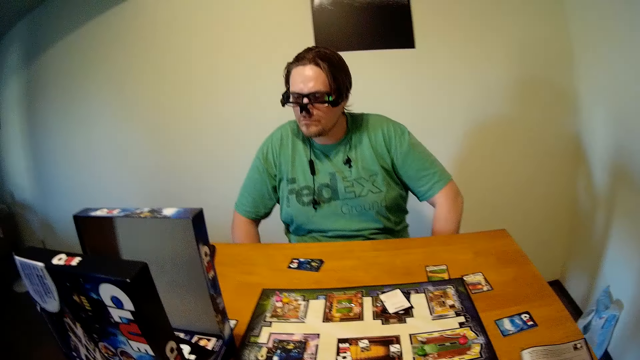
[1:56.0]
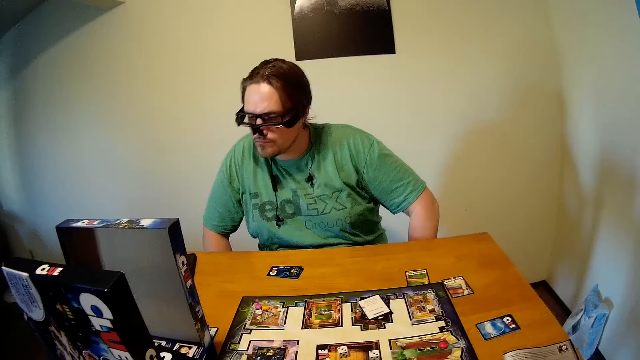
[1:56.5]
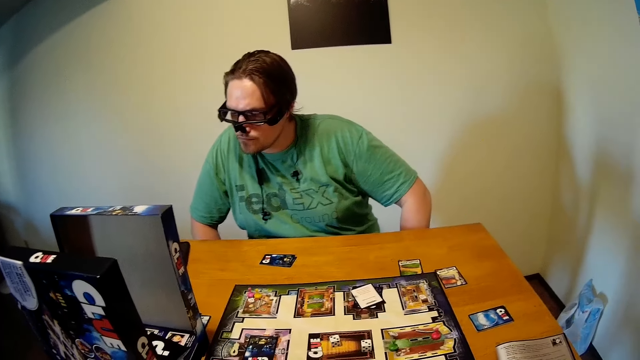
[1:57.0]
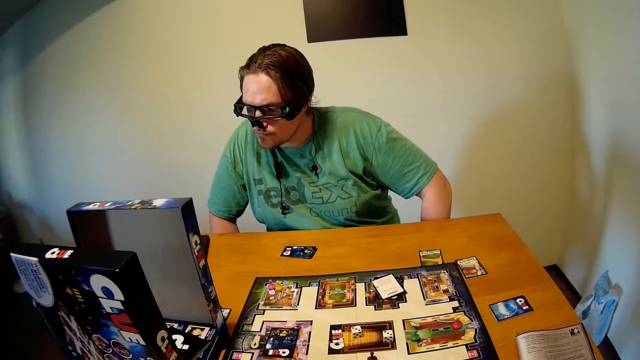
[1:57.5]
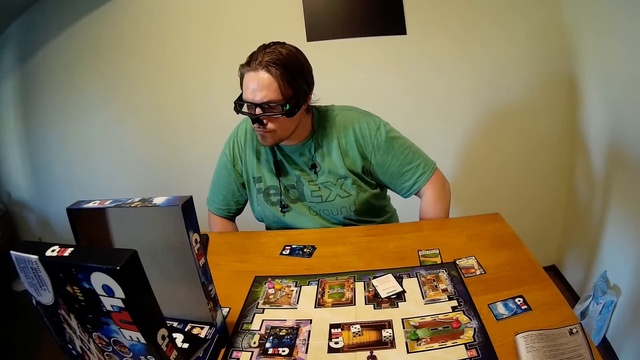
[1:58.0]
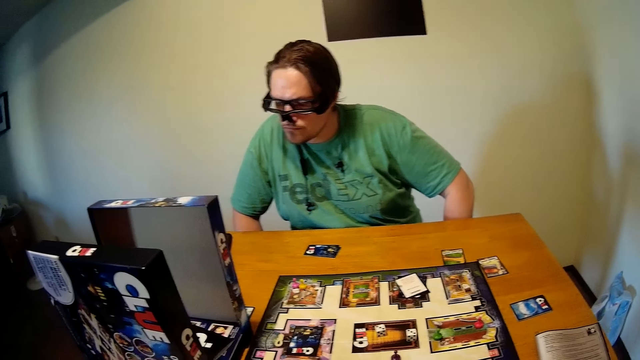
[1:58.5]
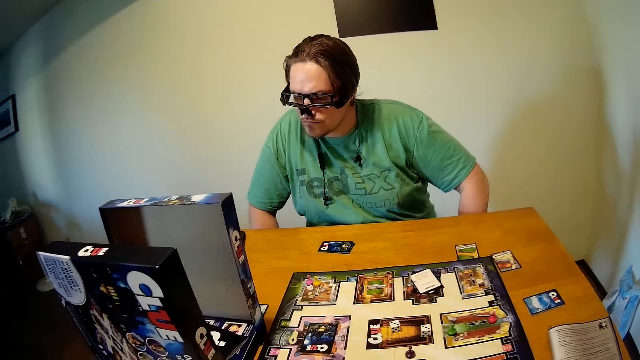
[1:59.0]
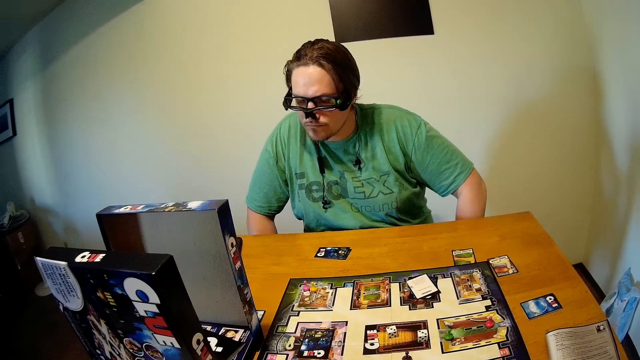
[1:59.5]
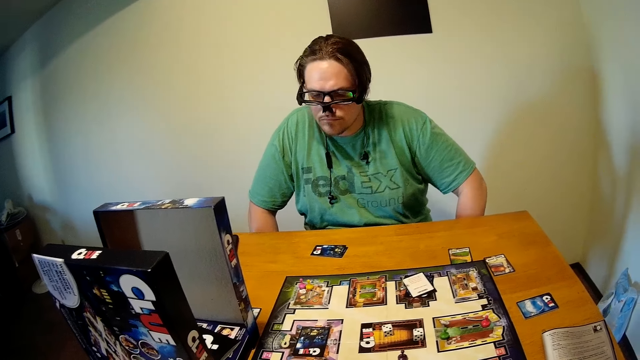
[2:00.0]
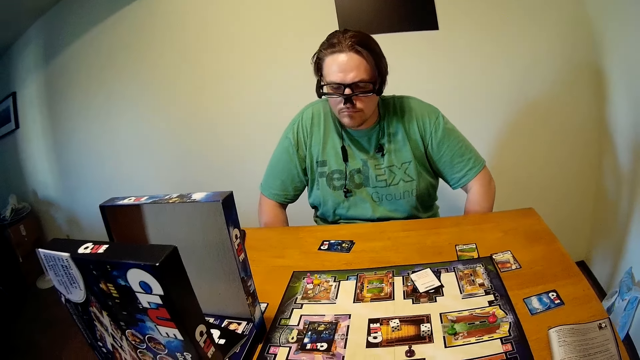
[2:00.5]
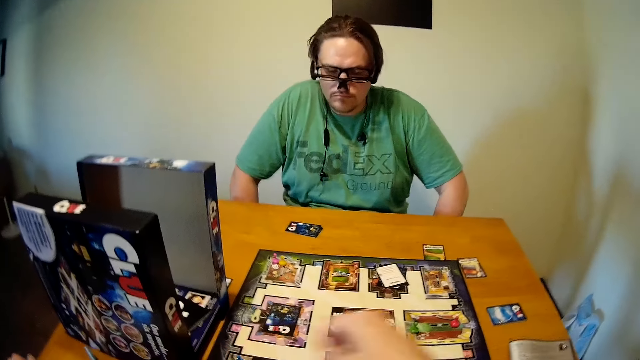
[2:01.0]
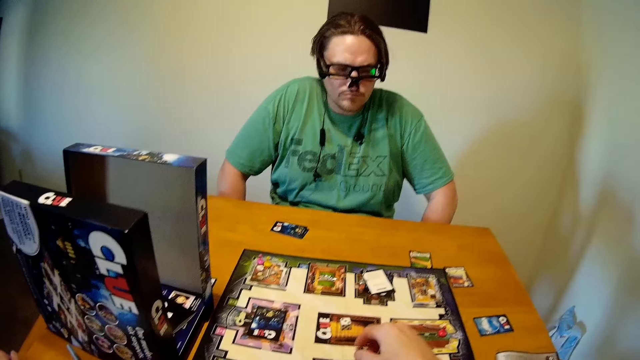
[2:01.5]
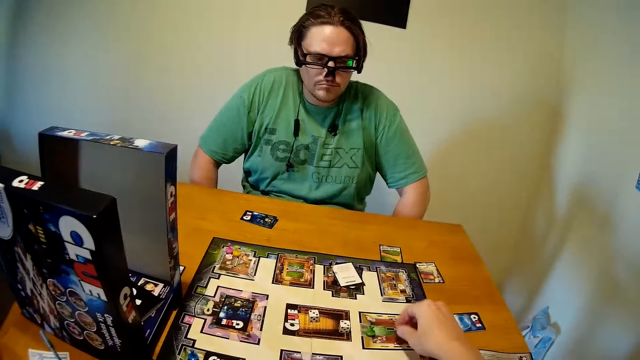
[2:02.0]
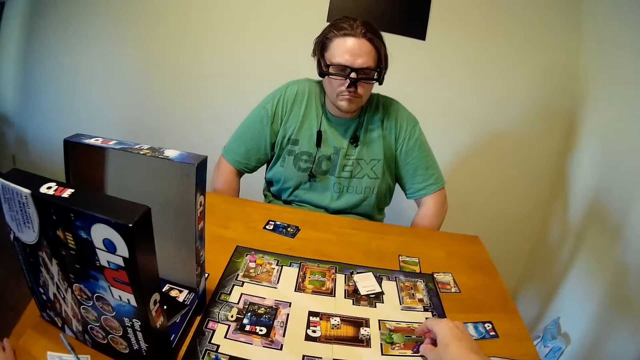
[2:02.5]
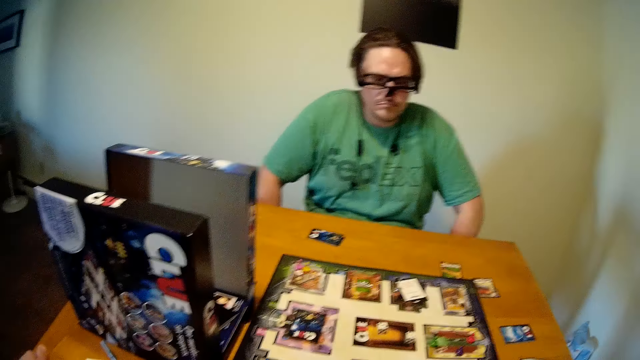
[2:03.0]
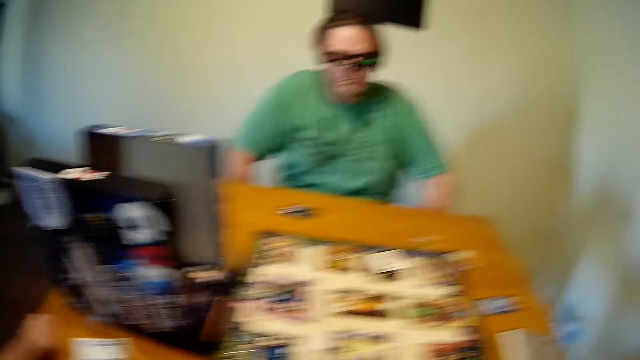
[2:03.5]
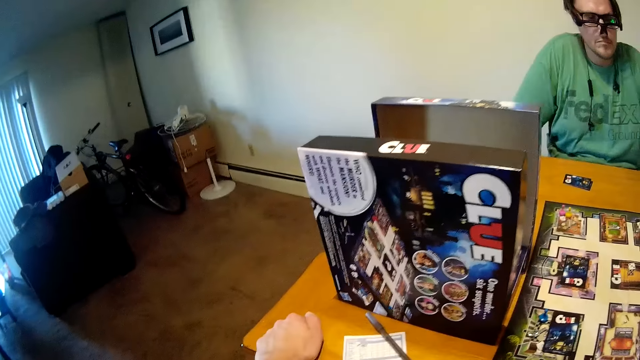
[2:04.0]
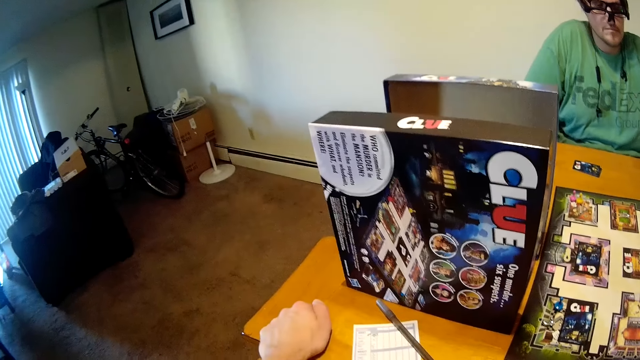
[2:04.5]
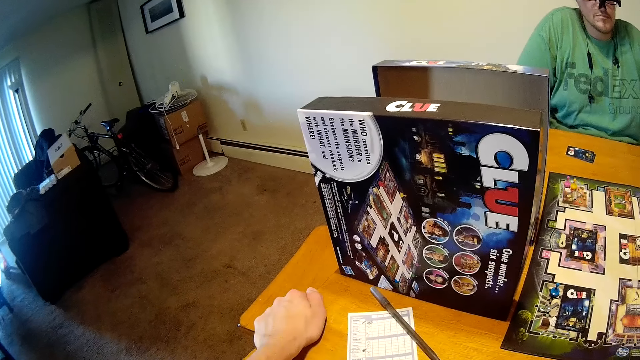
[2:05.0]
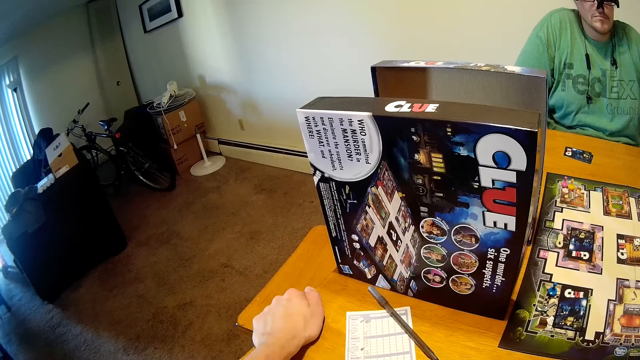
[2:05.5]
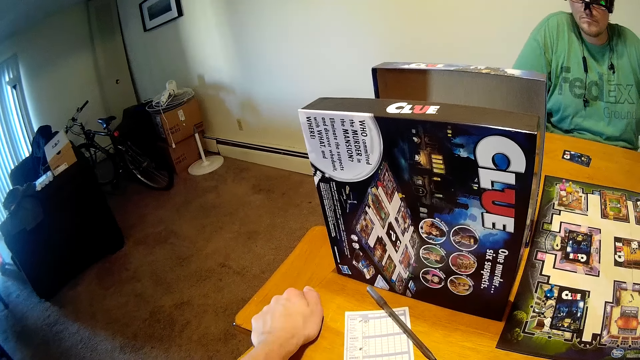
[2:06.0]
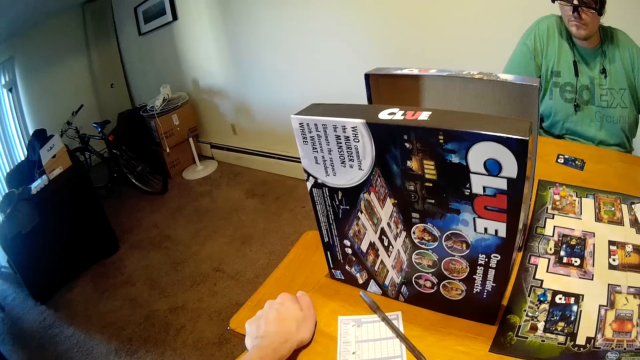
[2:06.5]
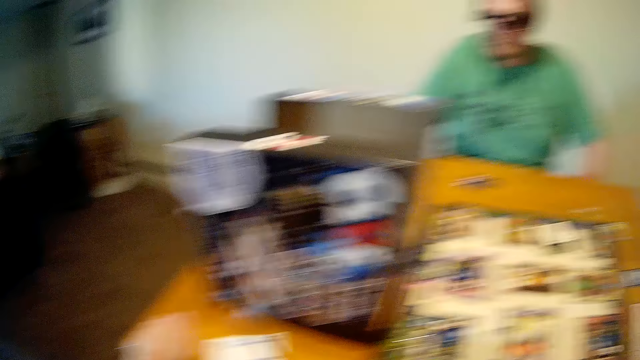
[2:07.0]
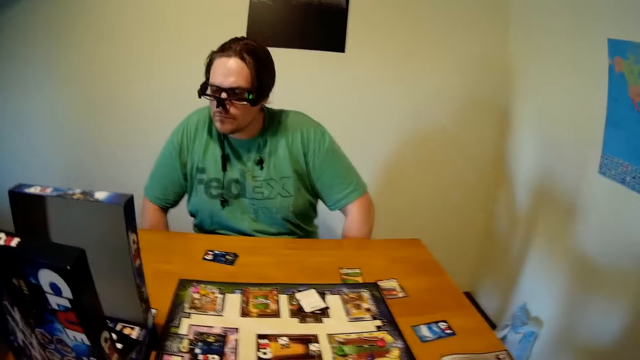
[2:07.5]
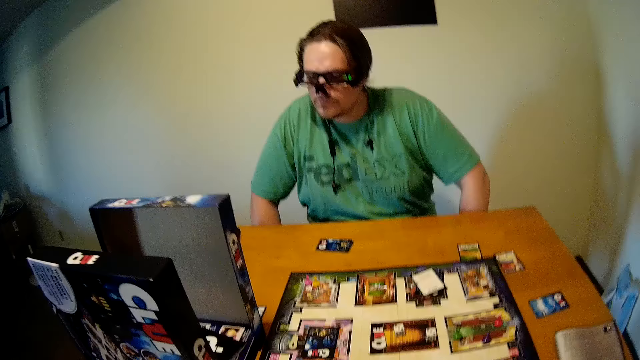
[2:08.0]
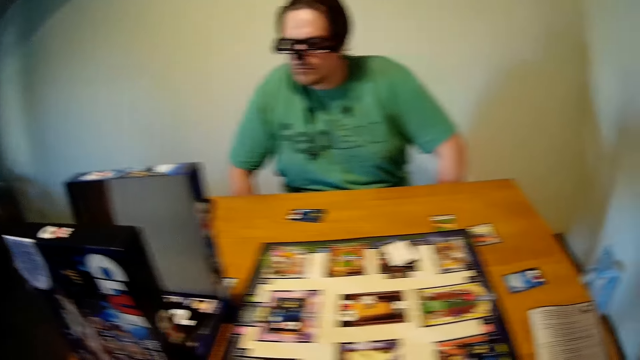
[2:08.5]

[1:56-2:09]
A person looks aside. The camera wearer stares at the cards on the table. They move a dice on the chart. The person plays cards on the table. The camera wearer looks aside.

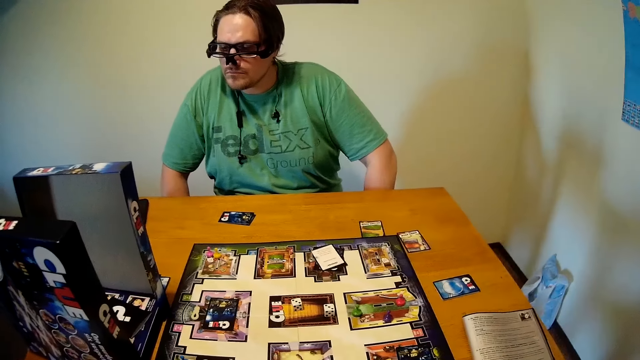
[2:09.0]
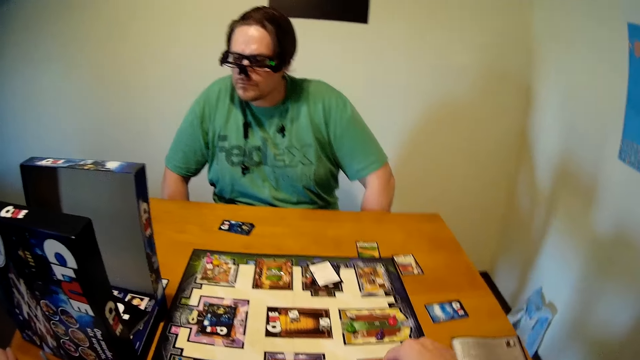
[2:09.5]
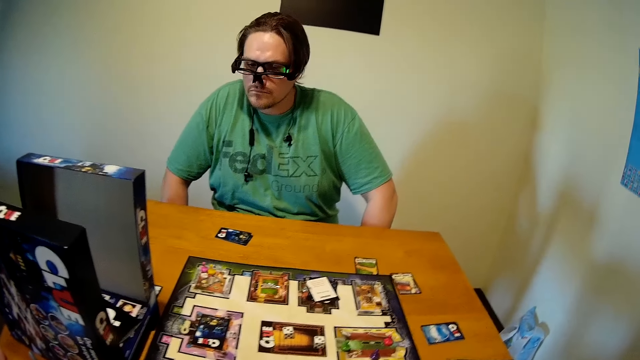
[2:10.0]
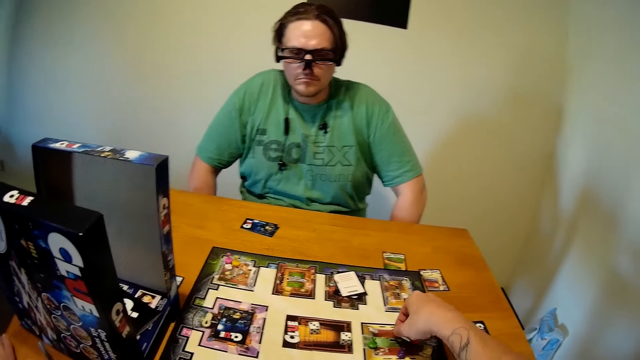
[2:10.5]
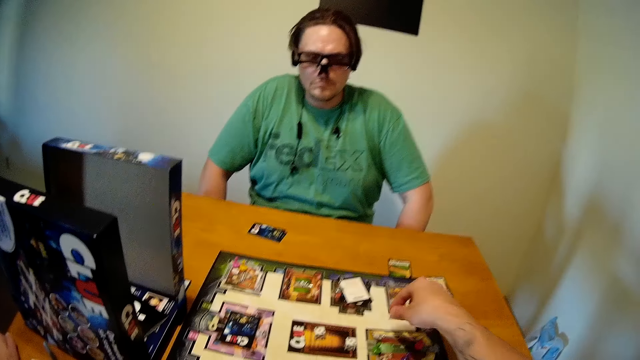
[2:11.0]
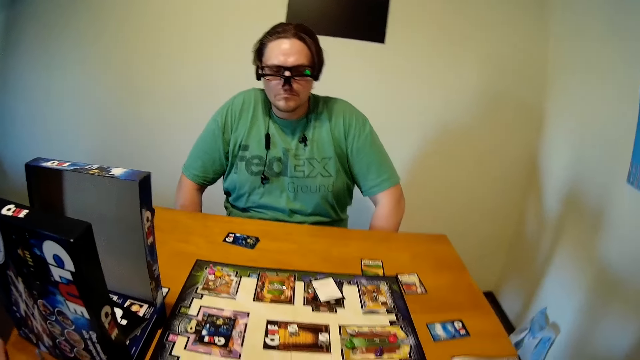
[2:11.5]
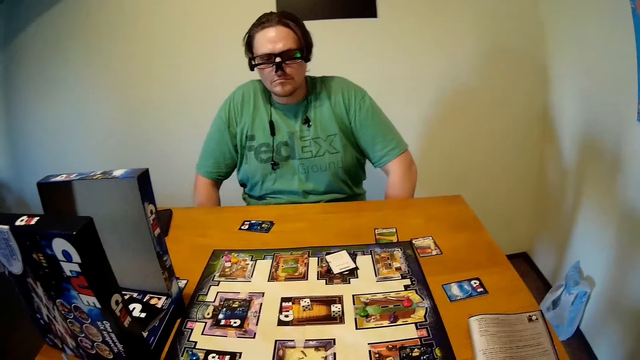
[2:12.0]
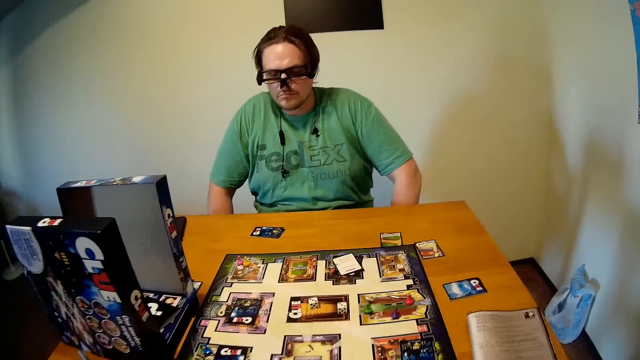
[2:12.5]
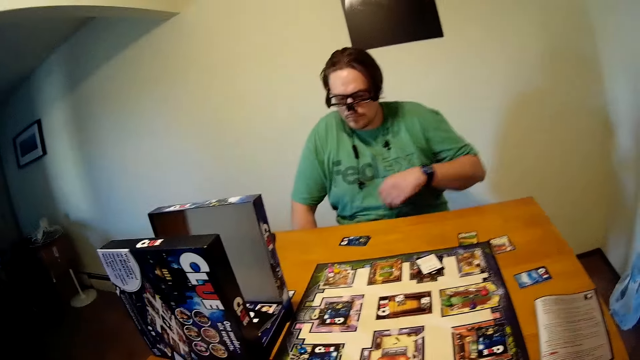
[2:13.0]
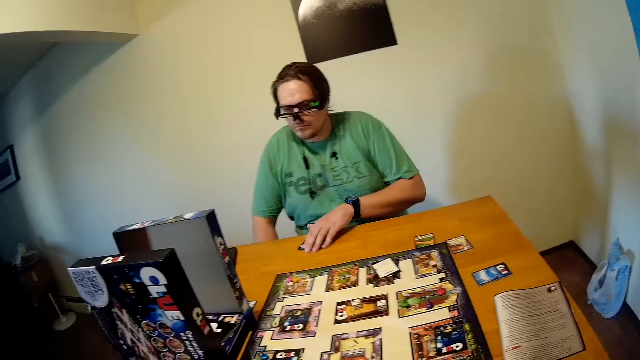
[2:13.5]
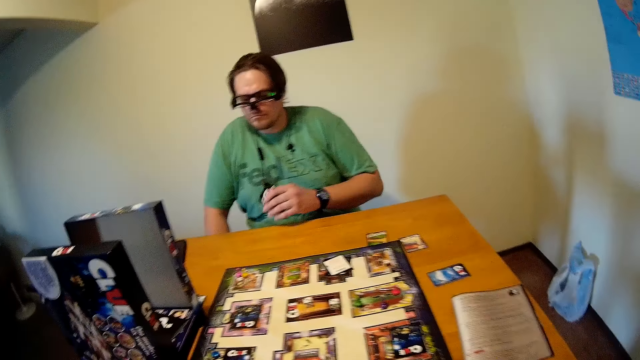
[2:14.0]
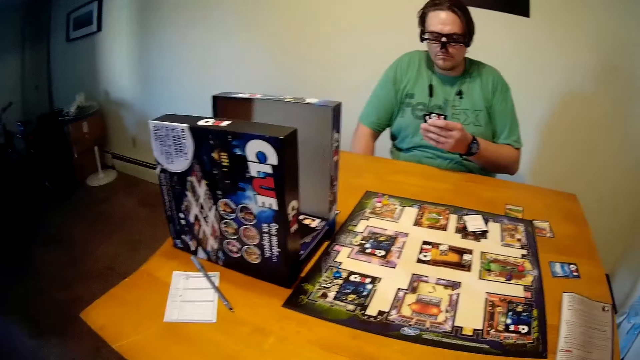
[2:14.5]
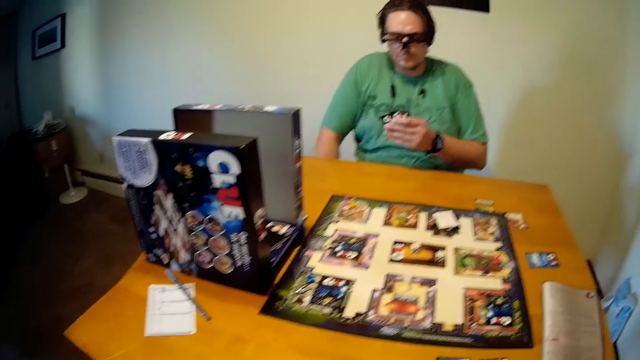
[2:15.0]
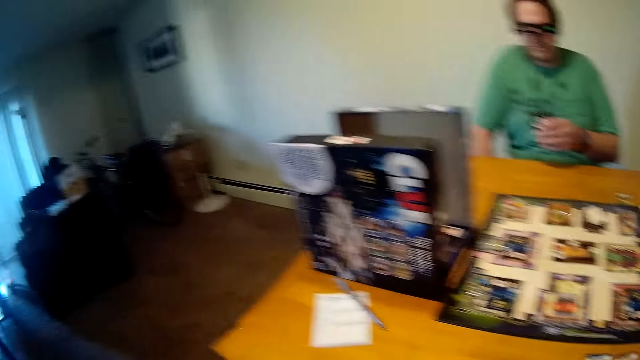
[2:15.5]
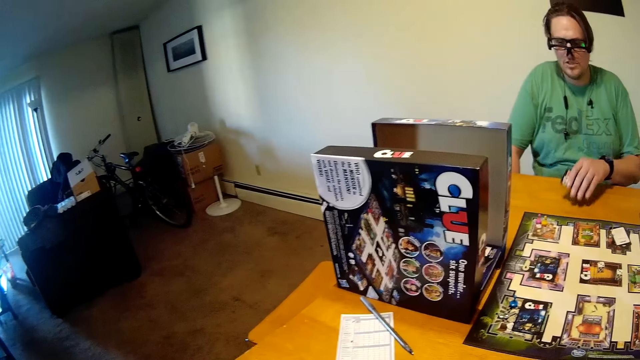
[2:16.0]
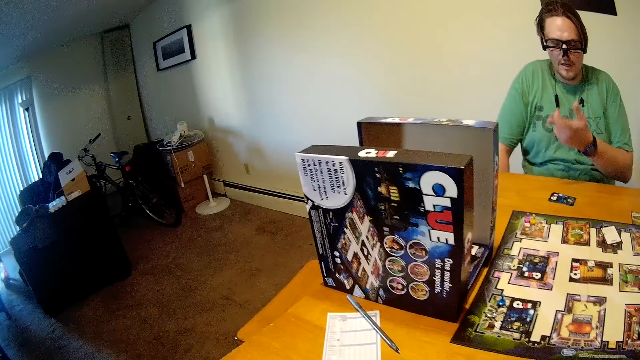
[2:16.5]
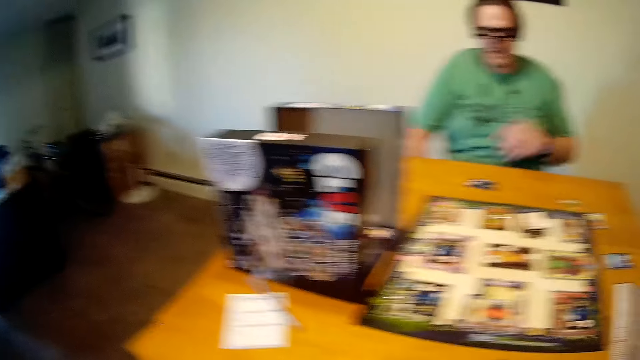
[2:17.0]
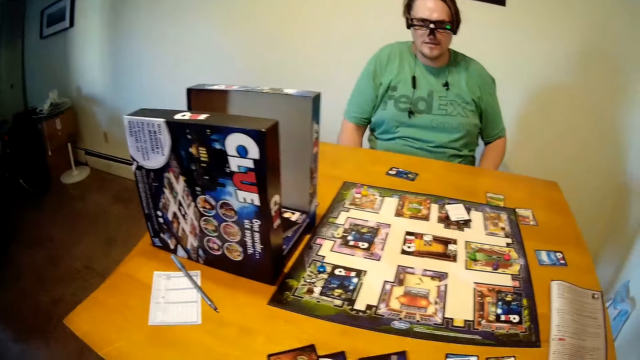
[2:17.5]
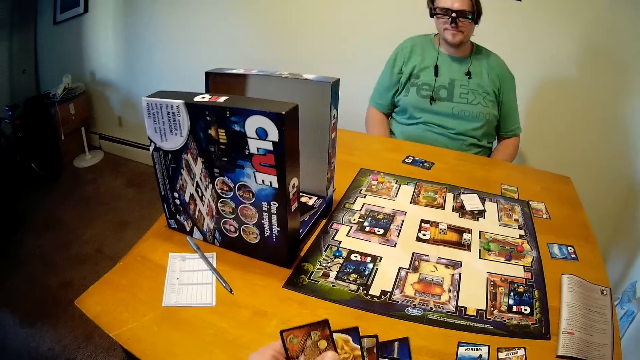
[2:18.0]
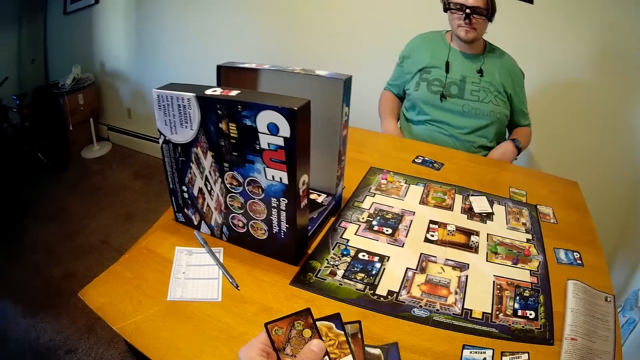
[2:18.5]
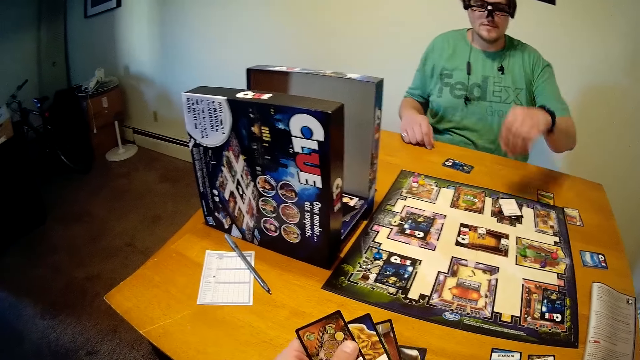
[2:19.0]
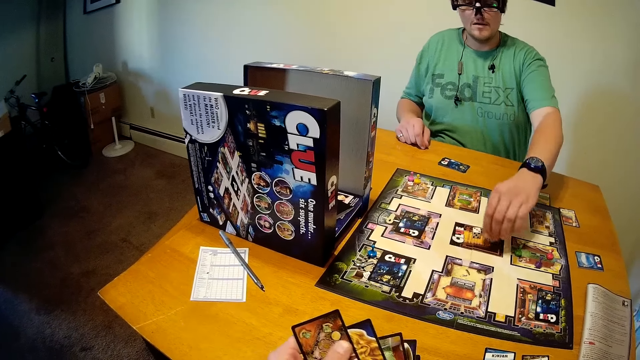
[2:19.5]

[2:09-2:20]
The camera wearer moves a dice on the chart. They move cards on the table. A person picks up cards from the table and looks at the cards. The camera wearer puts the cards on the table. They hold the cards. The person shuffles the cards on the table.
